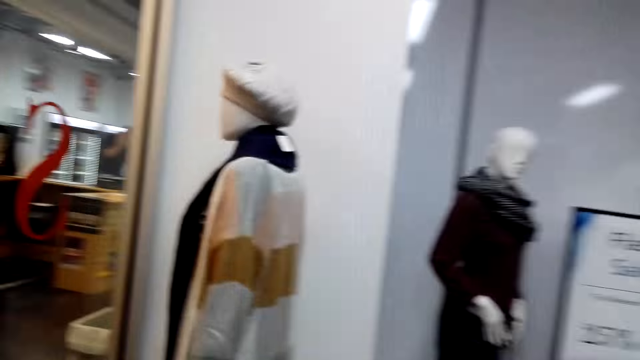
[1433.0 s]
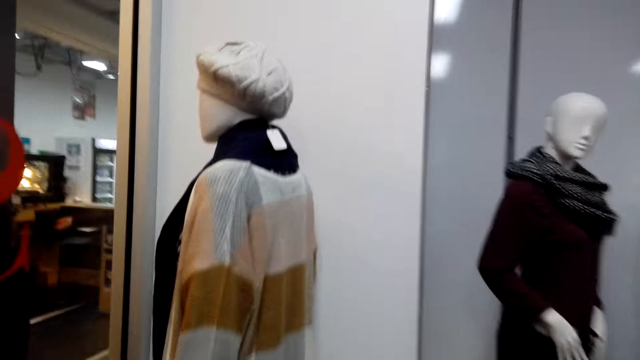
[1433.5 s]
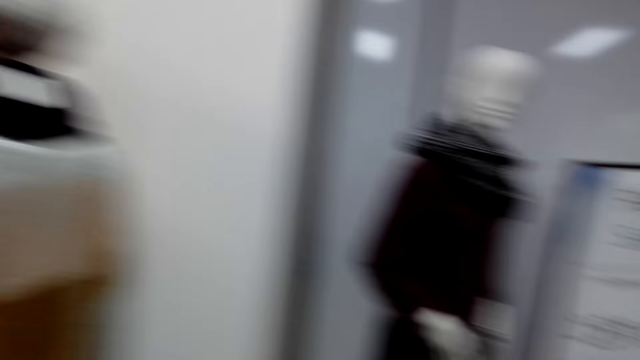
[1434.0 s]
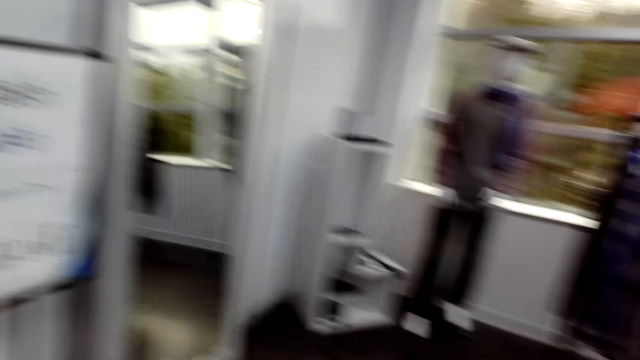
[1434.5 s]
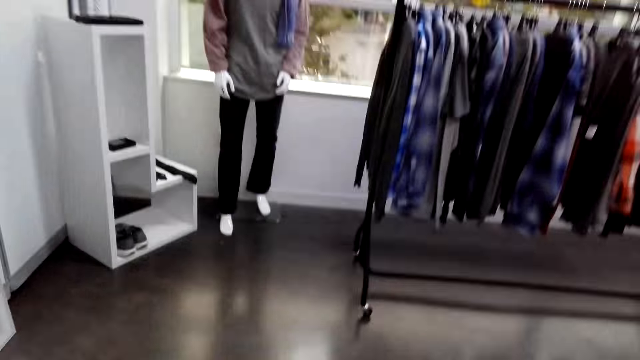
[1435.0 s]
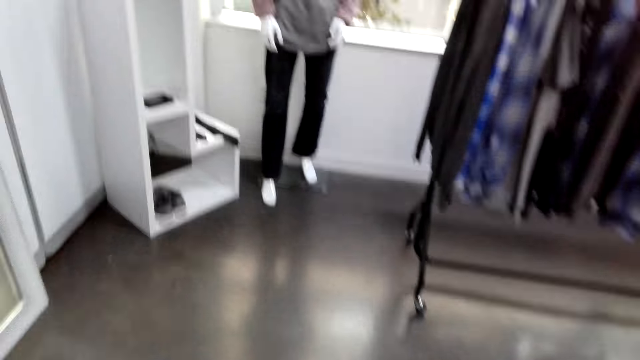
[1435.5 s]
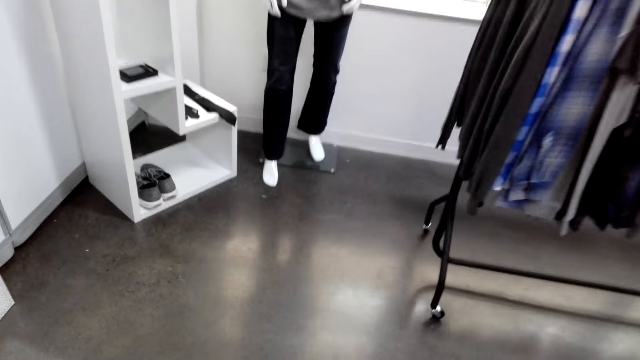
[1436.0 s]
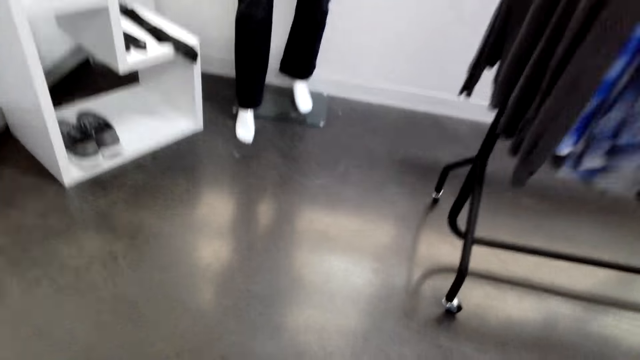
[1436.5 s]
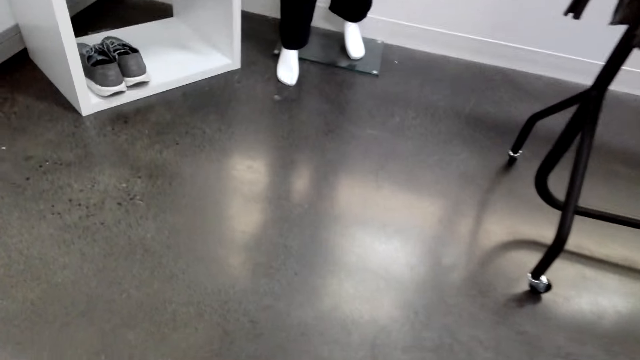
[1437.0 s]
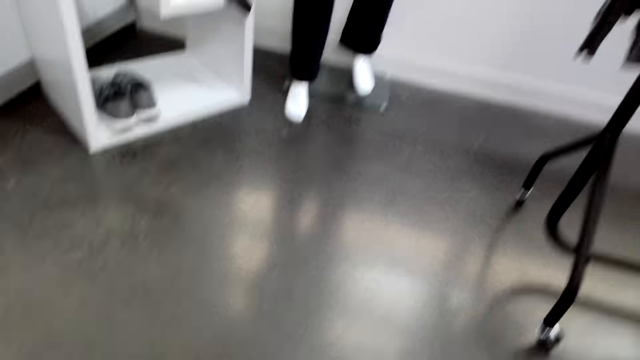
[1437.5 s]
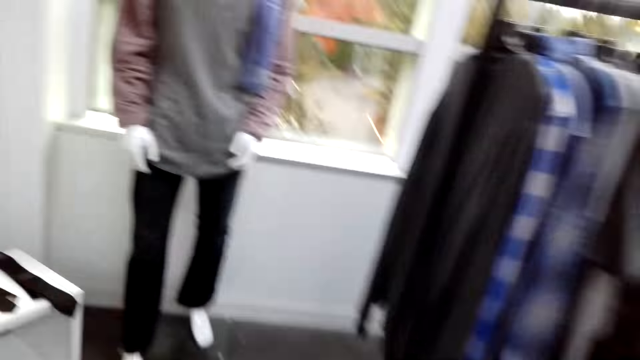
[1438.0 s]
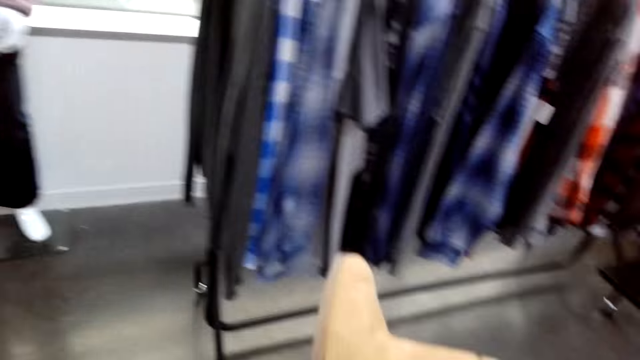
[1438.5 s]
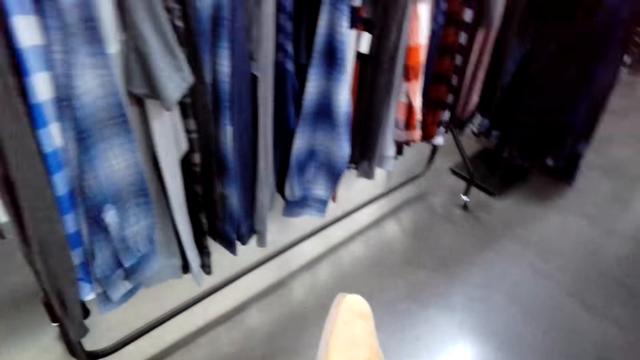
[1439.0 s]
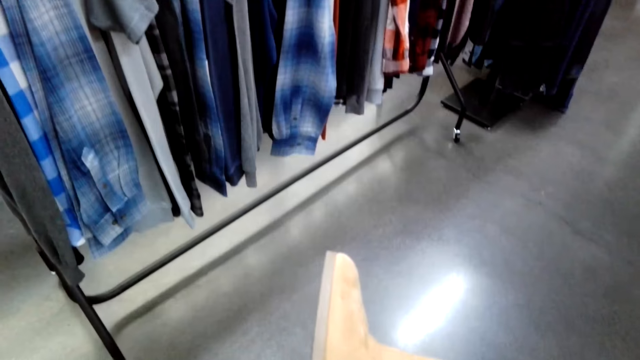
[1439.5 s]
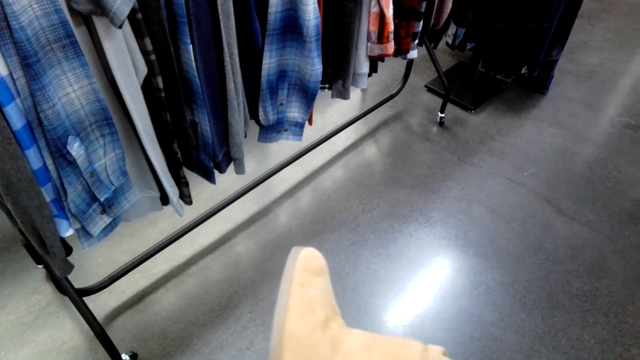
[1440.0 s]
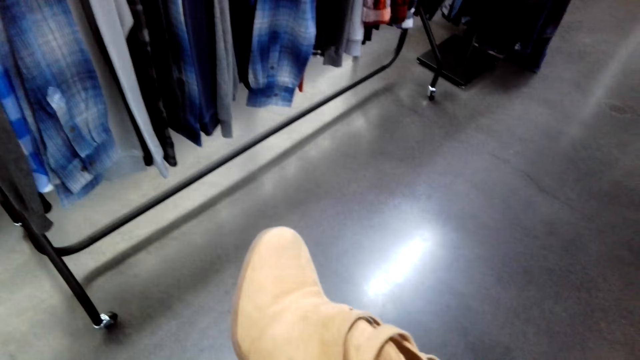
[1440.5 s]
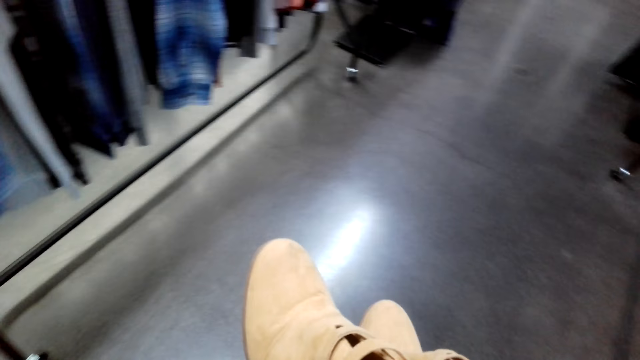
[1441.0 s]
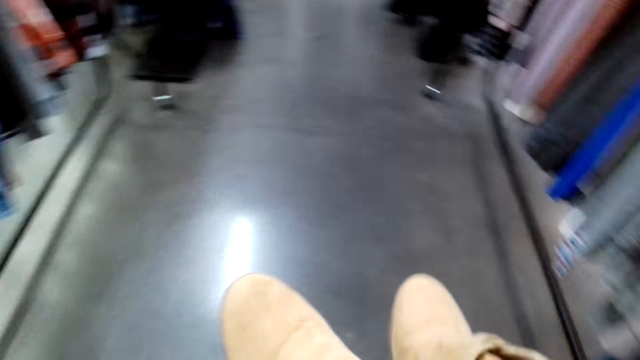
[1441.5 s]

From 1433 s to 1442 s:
The camera wearer walks around the room. They pick up the shoes. They hold the shoes.

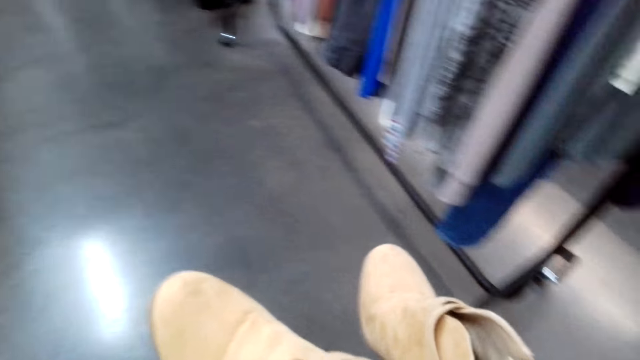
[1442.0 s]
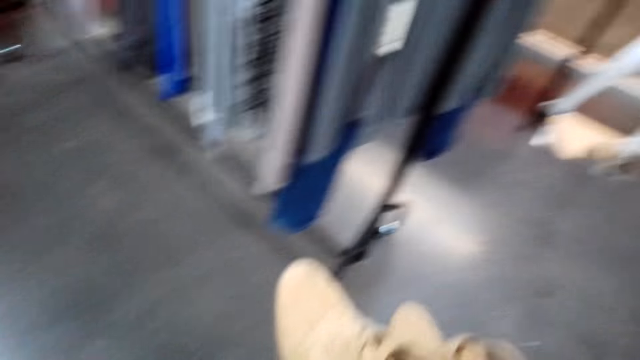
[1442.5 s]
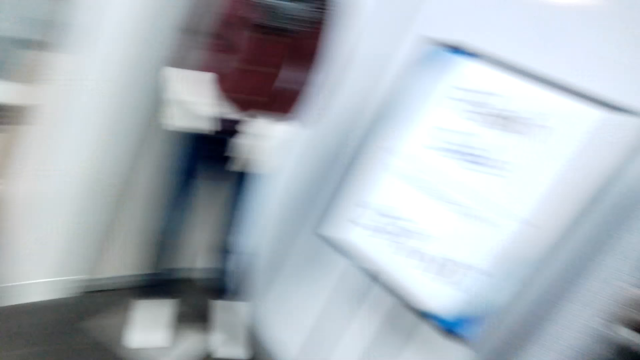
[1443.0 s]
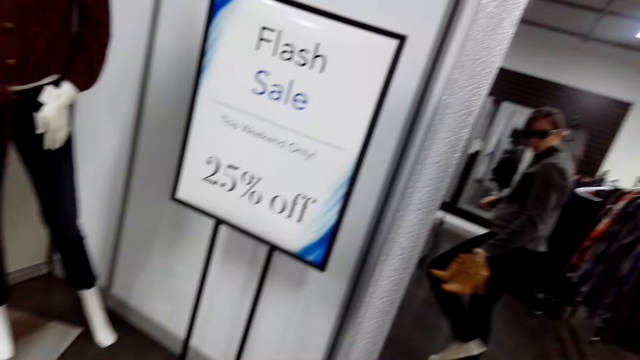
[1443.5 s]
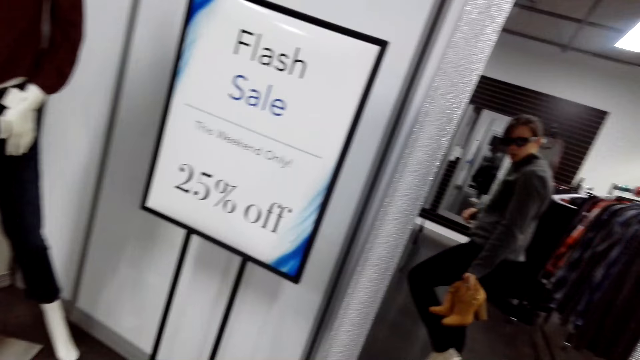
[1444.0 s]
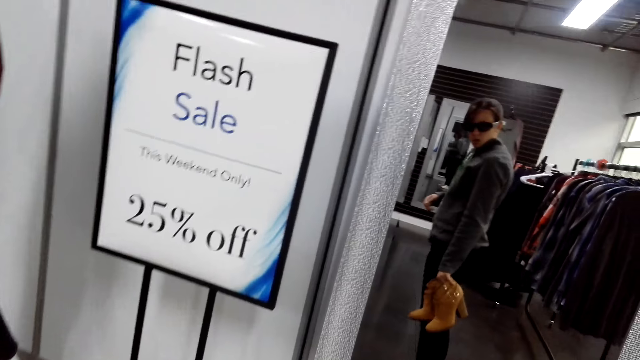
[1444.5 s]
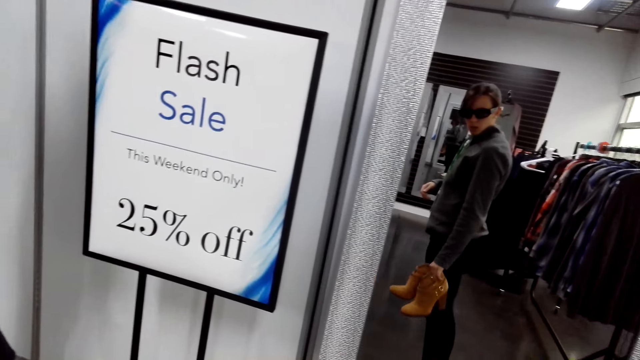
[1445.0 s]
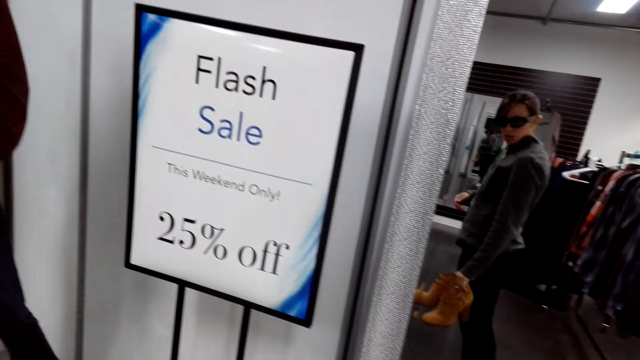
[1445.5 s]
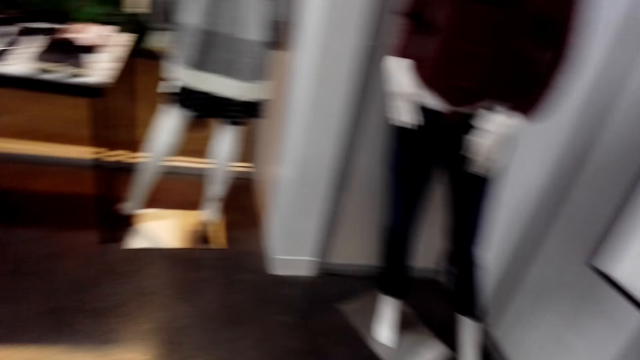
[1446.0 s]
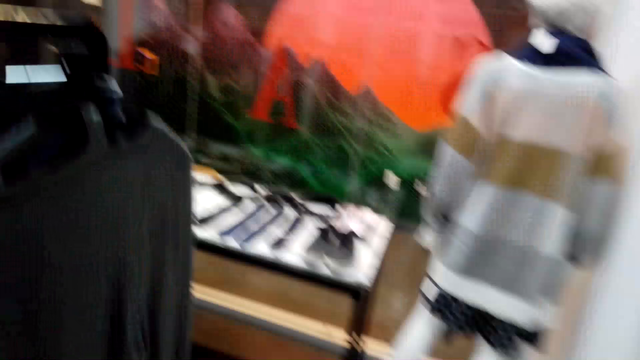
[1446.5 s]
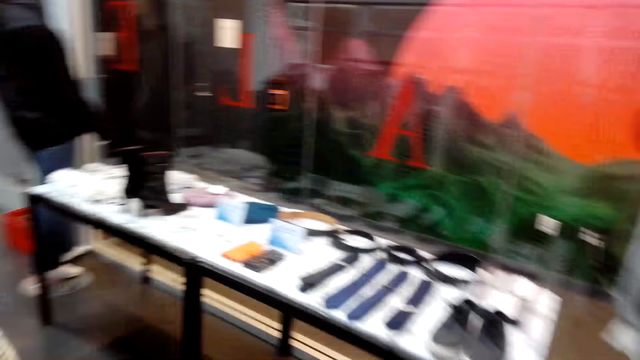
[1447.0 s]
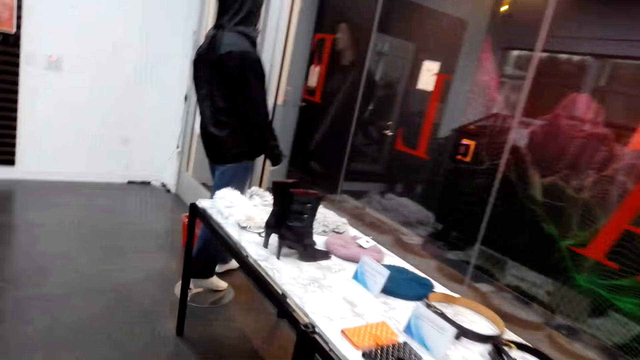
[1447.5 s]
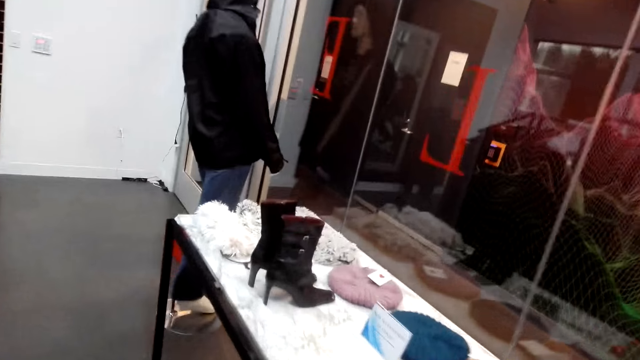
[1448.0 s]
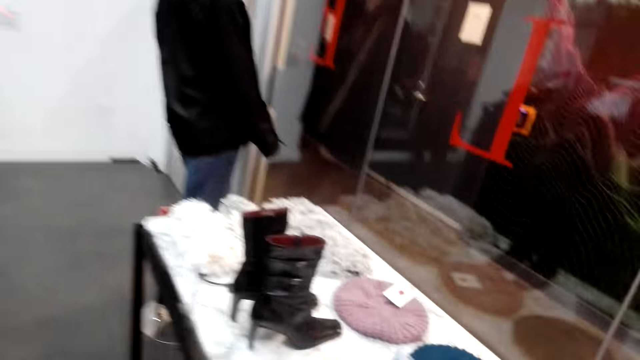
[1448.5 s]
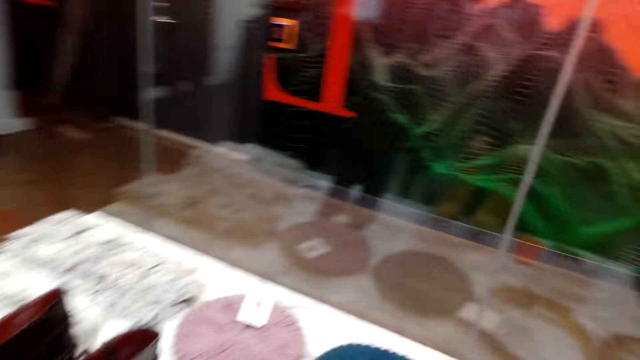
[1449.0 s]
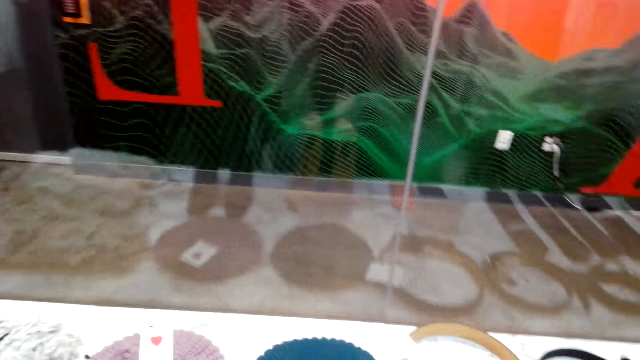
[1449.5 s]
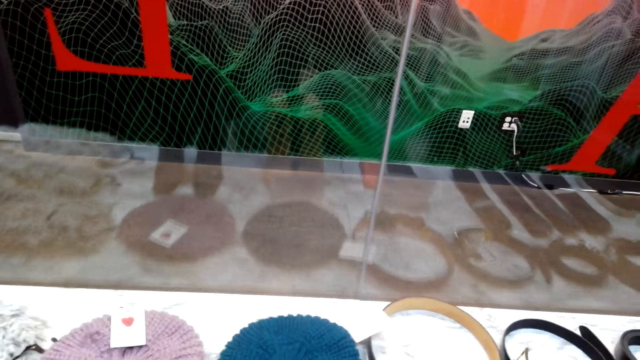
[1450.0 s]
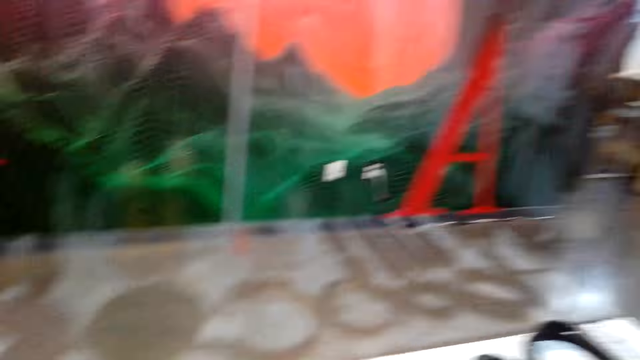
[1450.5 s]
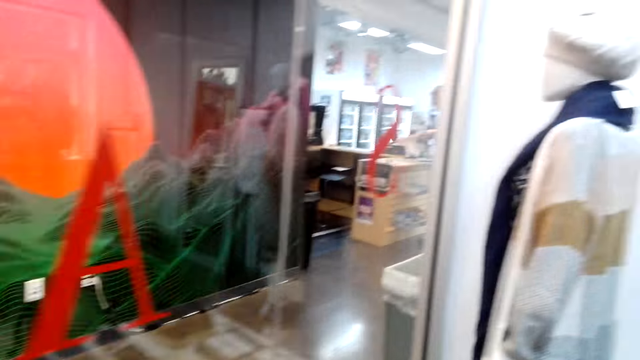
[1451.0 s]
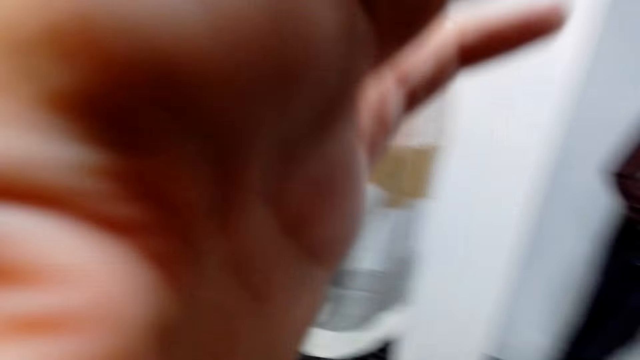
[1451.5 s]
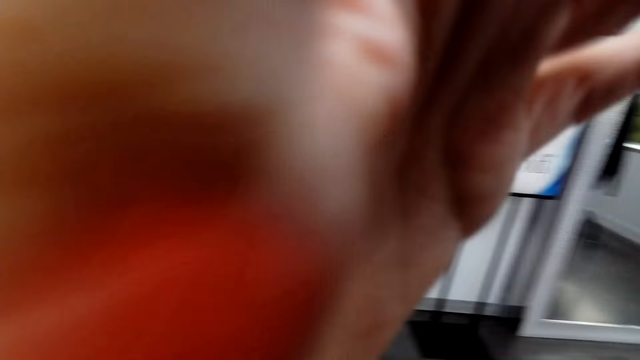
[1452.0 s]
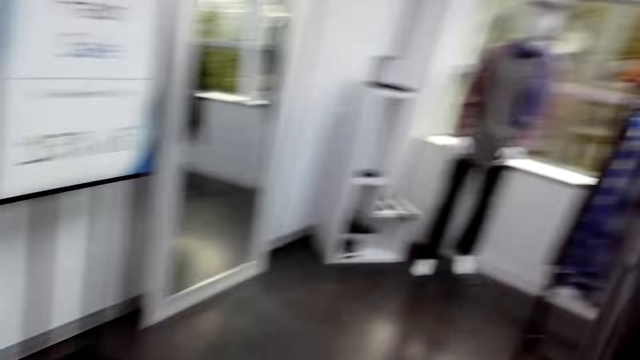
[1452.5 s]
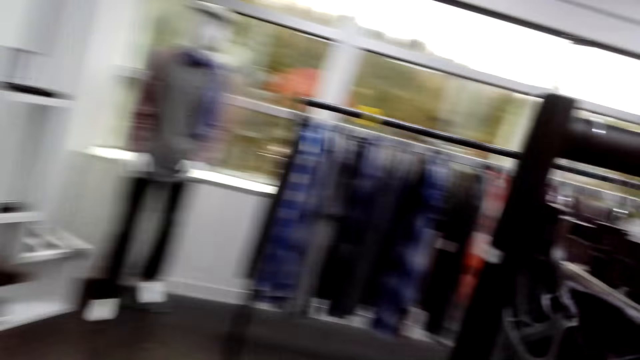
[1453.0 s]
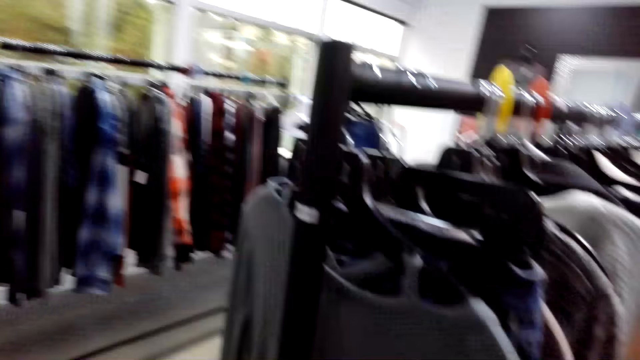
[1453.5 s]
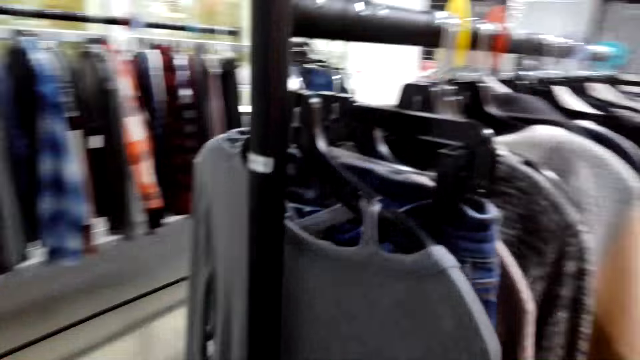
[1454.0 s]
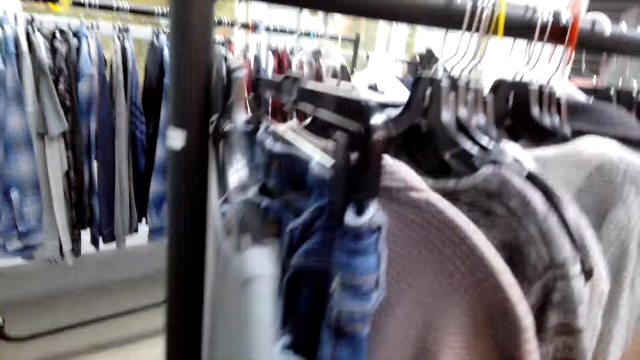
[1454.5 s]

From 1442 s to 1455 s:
The camera wearer bends her left leg. She looks at the mirror. She walks around the room. She lifts her hand.
